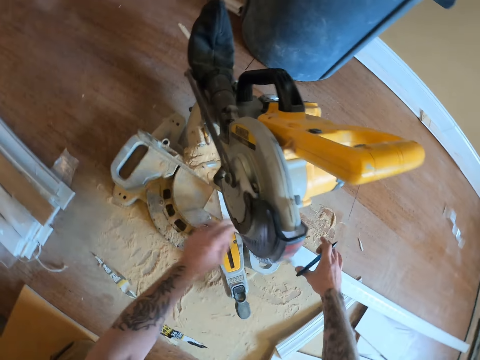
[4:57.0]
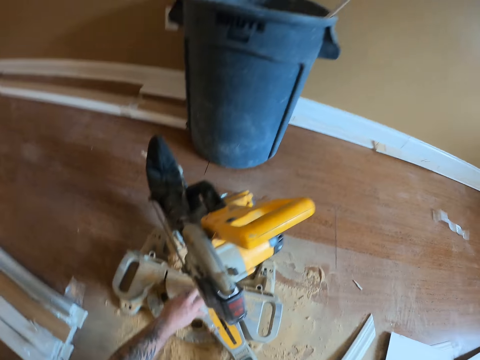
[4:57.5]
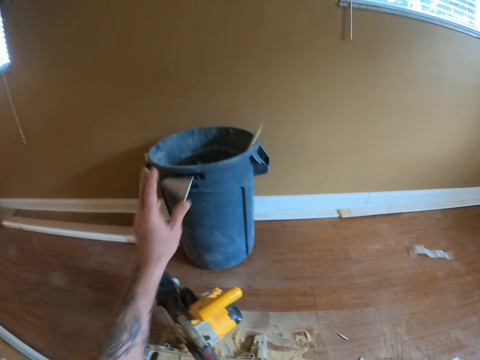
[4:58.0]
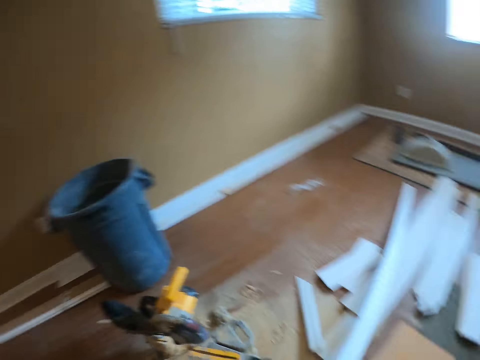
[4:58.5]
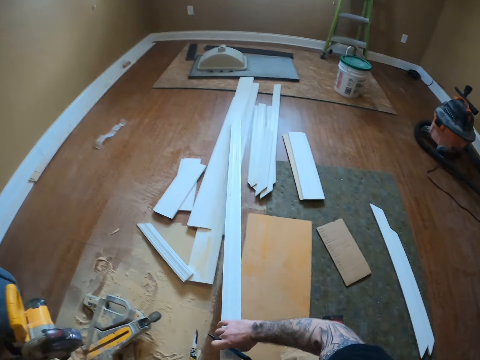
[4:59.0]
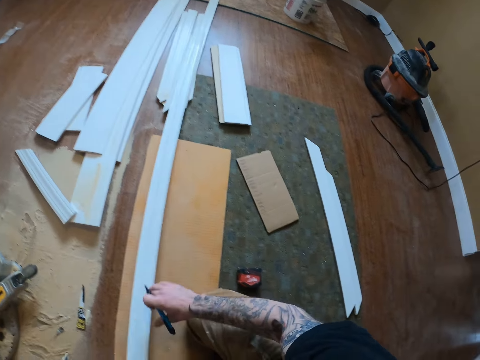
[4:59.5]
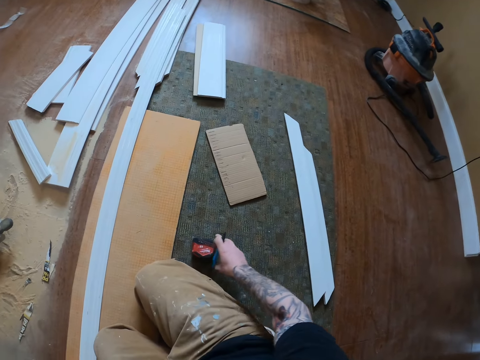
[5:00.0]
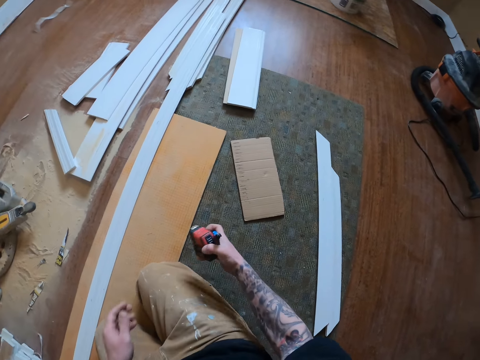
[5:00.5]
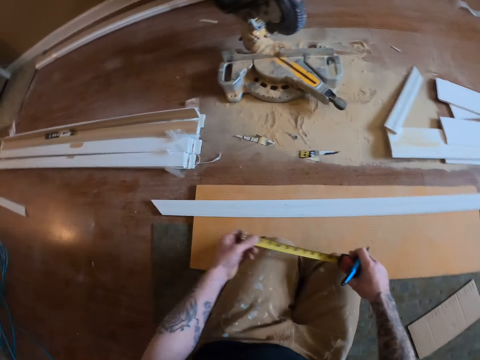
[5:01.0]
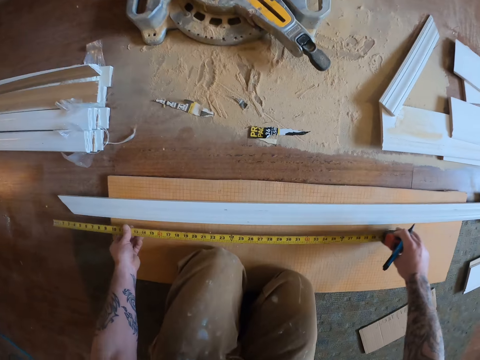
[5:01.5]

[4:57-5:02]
The camera wearer moves the wood plank. They throw a piece of wood plank in the dustbin. They put the wood on the floor, pick up the tape measure, pull the tape measure, and measure the wood.

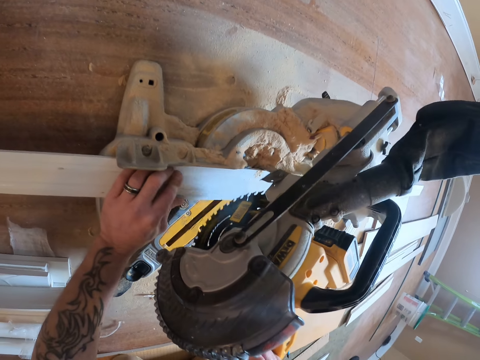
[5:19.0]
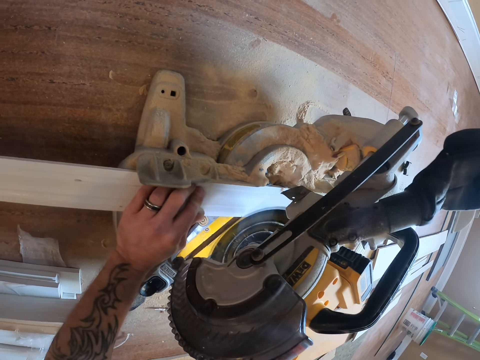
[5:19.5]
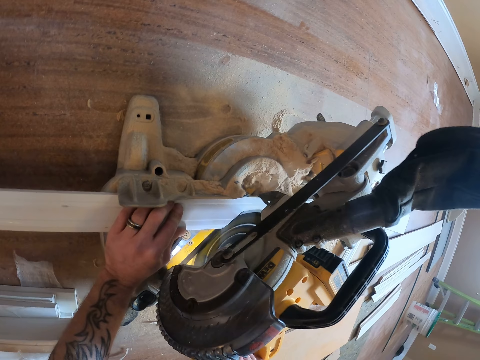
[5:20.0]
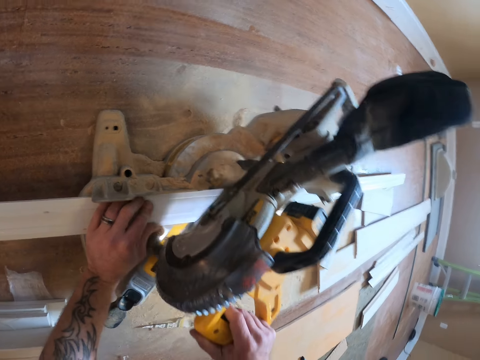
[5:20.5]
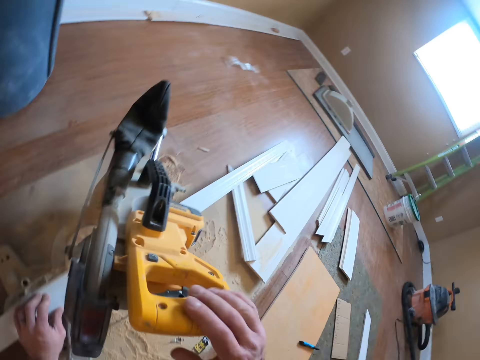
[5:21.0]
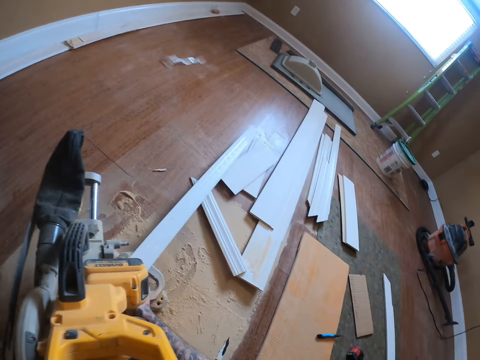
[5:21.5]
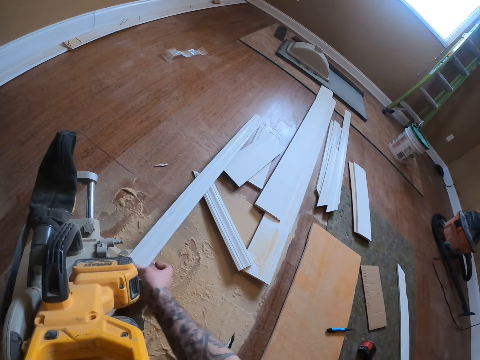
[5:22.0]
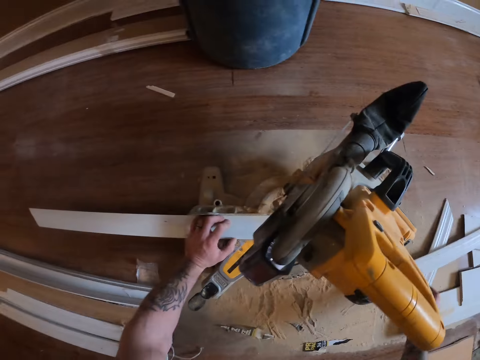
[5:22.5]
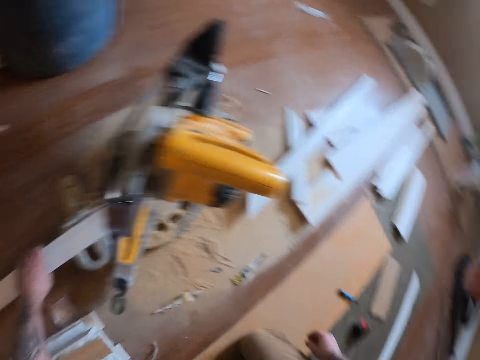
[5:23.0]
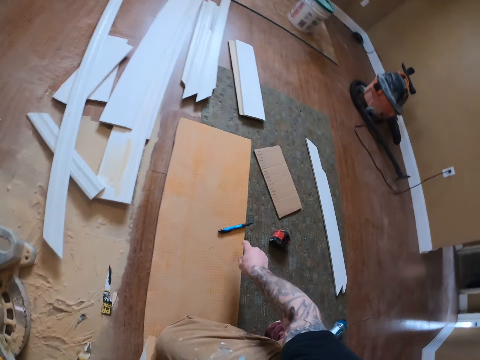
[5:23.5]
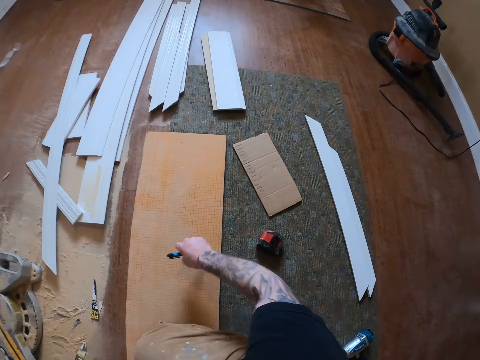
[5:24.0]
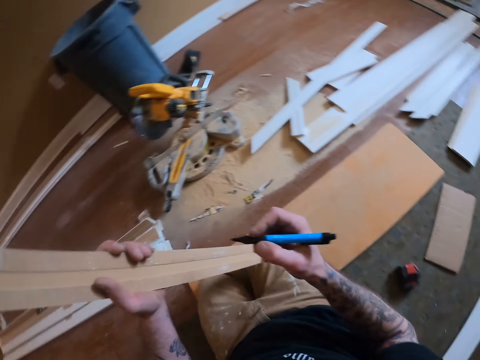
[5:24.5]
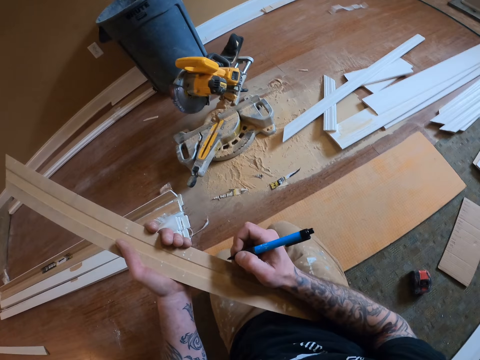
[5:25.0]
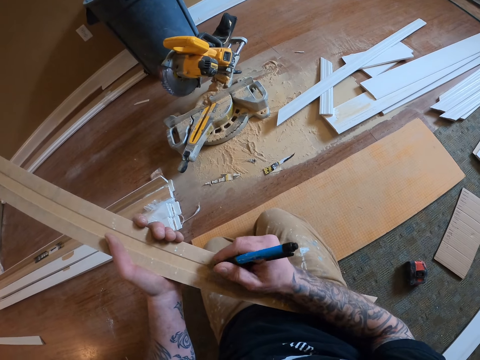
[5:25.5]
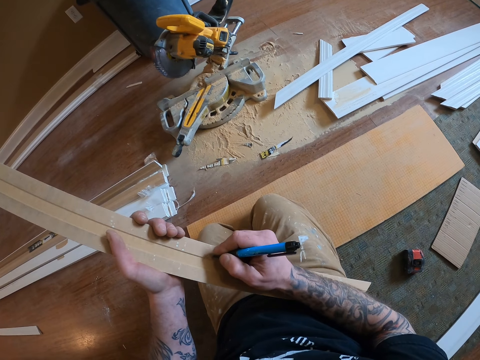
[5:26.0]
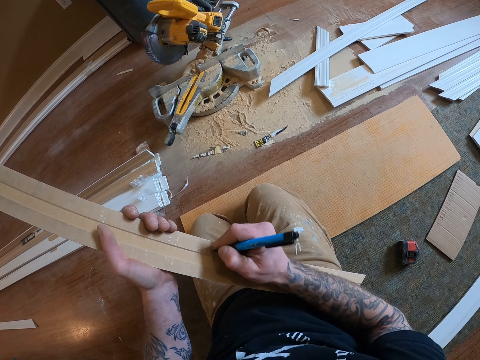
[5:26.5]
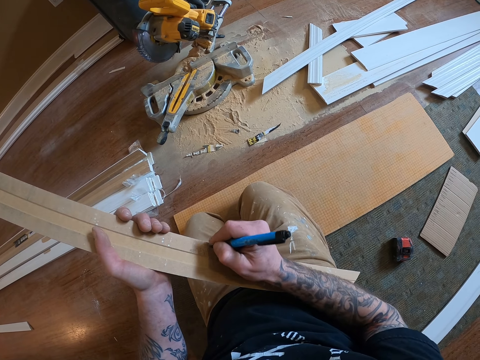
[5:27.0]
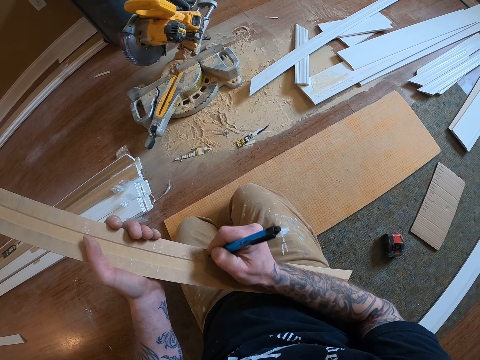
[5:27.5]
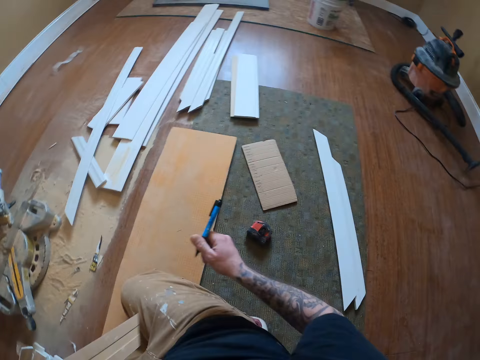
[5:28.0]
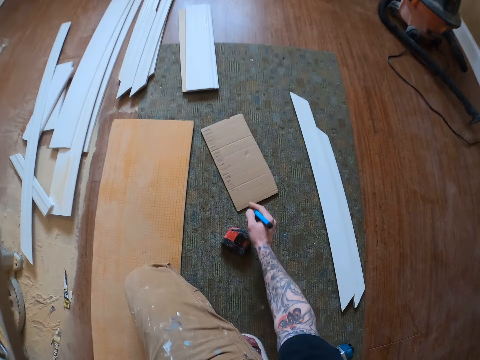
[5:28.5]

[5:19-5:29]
The camera wearer cuts the wood plank. They move the wood plank aside. They pick up the piece of wood plank, pick up the pen, and mark the wood plank with the pen.

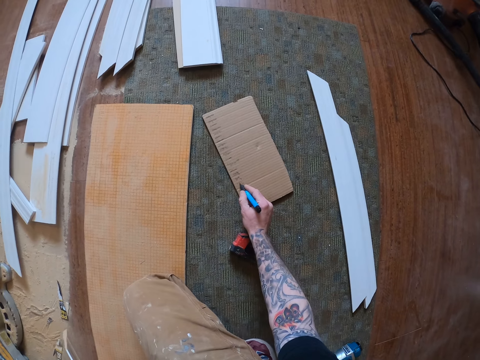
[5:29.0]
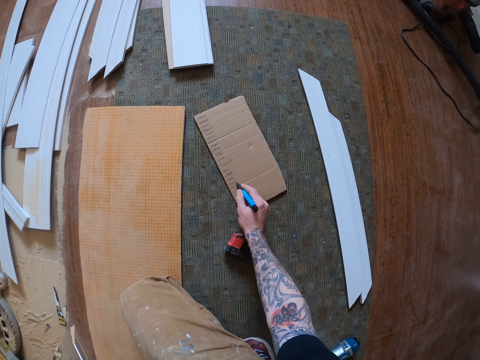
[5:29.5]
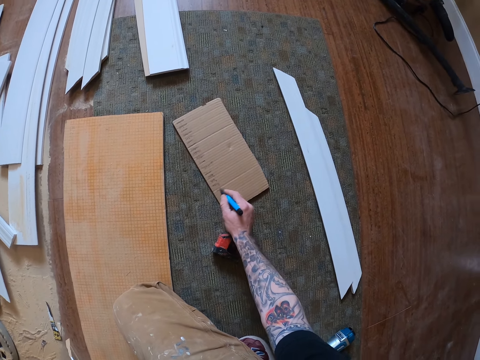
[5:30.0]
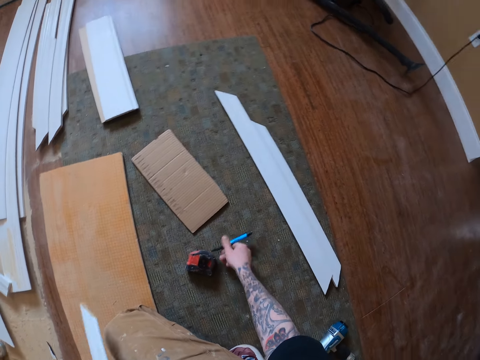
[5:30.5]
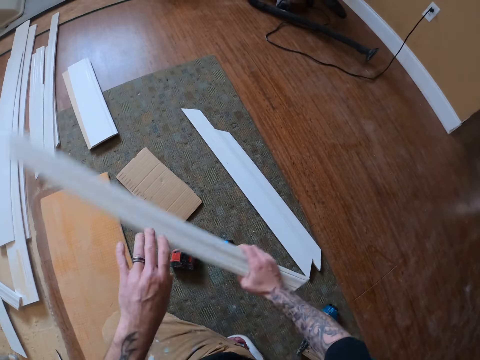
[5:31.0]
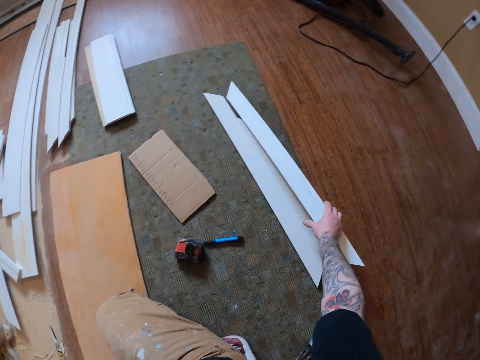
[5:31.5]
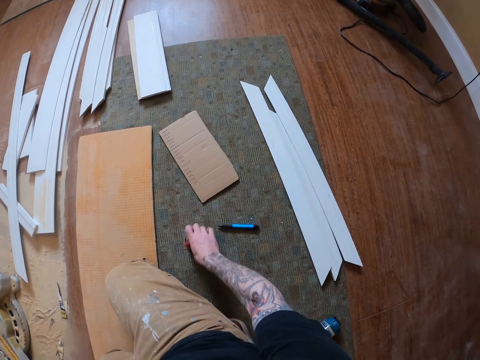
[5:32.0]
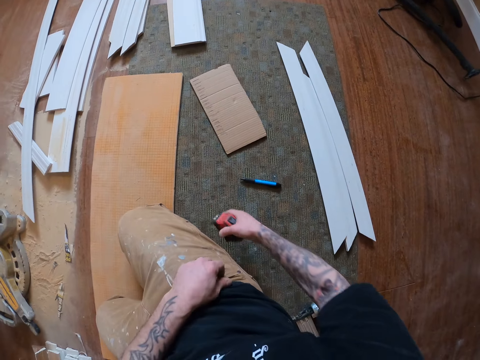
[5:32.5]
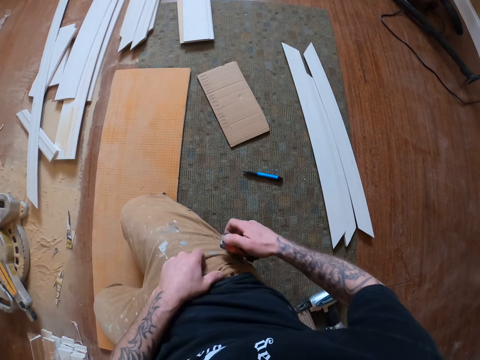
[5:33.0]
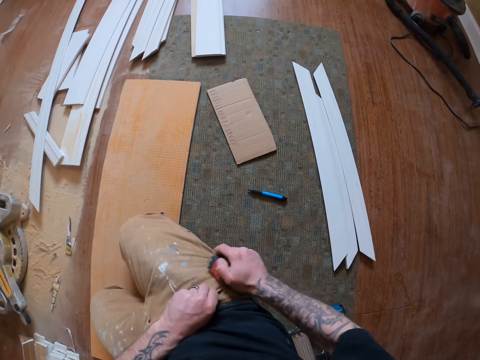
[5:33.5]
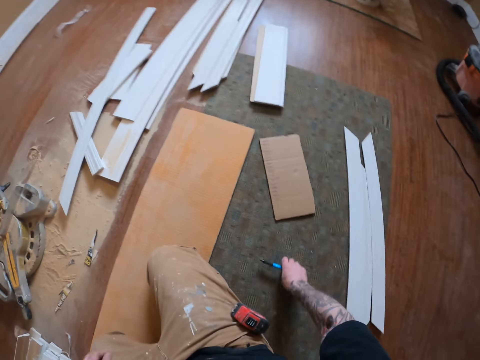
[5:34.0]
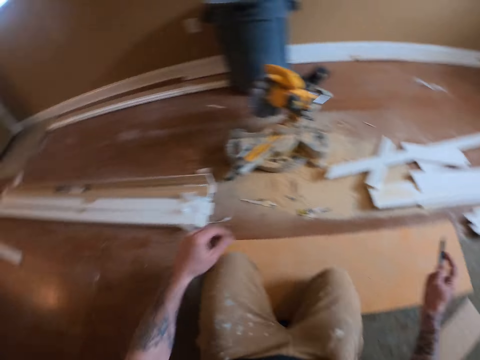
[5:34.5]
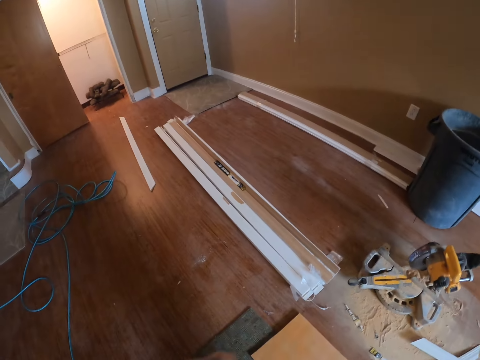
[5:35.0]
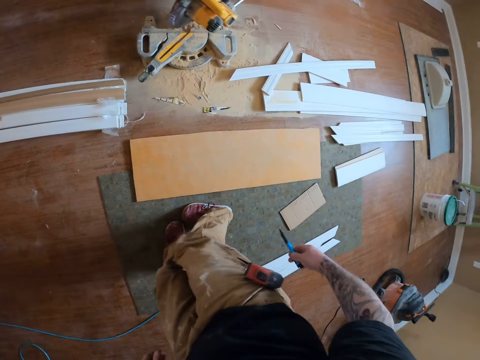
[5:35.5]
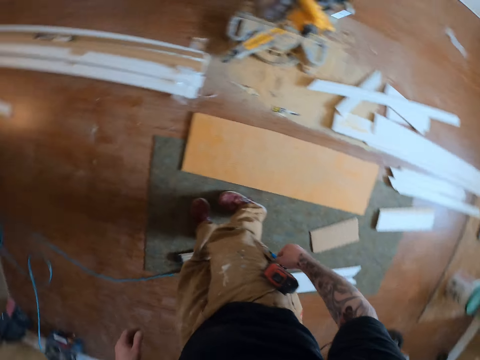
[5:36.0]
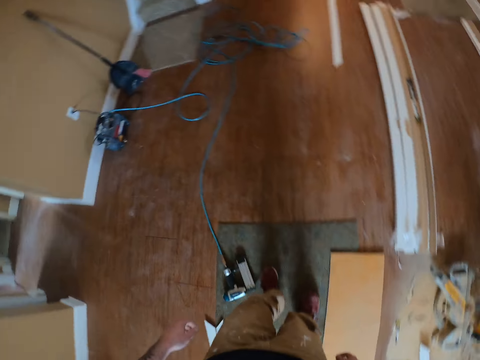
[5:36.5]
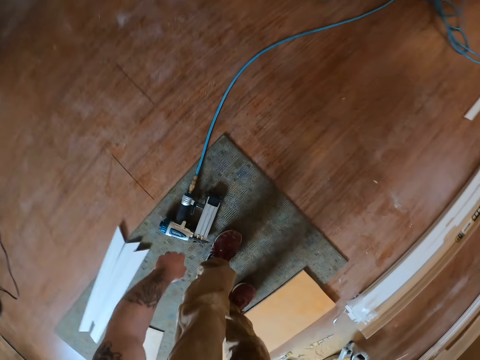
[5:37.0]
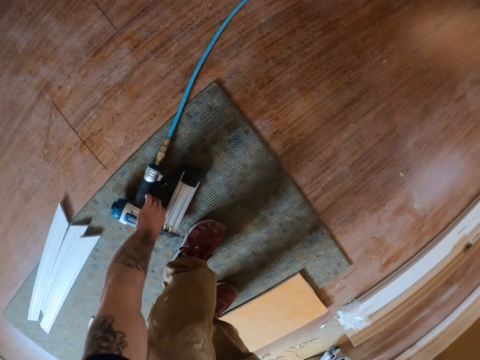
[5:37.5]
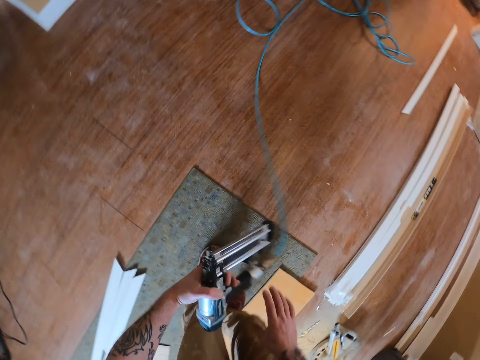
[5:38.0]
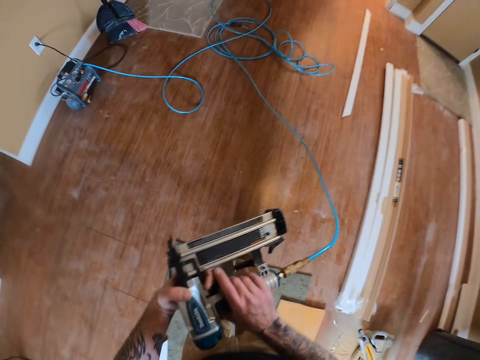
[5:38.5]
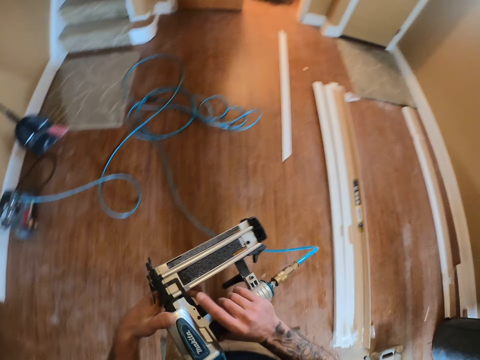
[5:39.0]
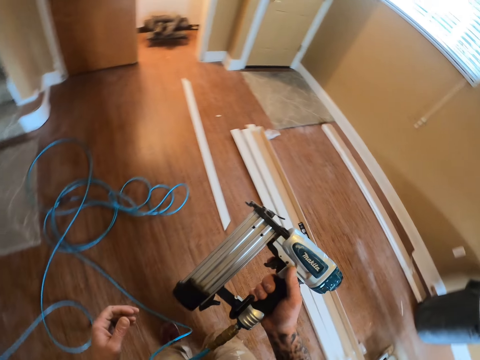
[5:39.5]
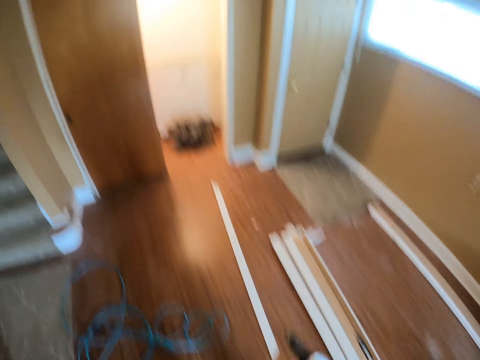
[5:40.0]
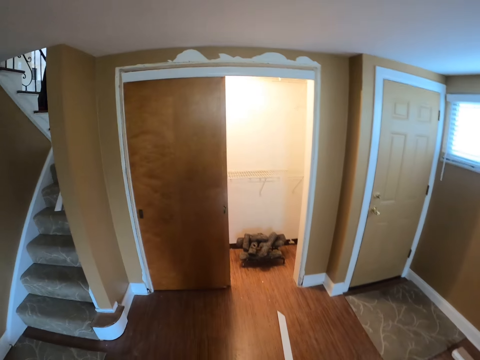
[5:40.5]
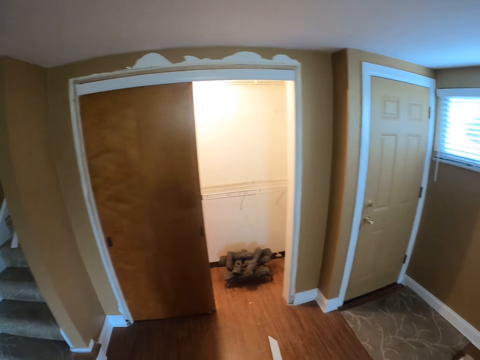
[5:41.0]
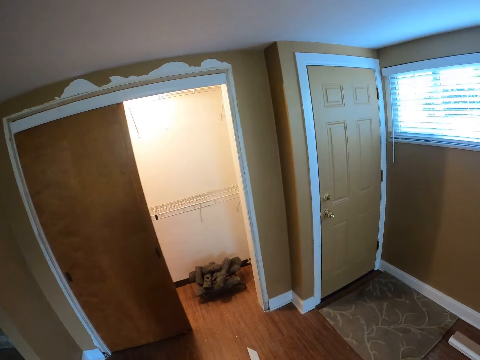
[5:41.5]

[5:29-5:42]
The camera wearer writes on a piece of carton. He puts the pen down, puts the piece of wood plank aside, picks up the tape measure, and hangs the tape measure on the pocket of his pants. He picks up the pen, stands up, and puts the pen on the pocket. He picks up an impact nail gun and walks towards the door.
